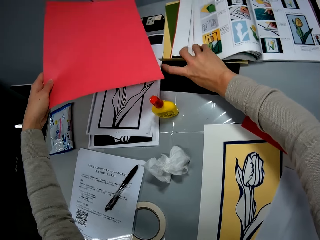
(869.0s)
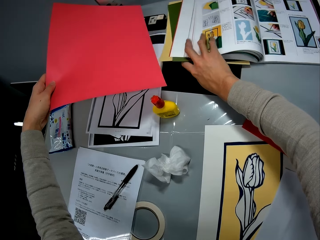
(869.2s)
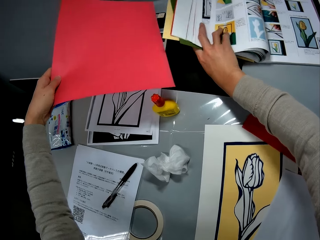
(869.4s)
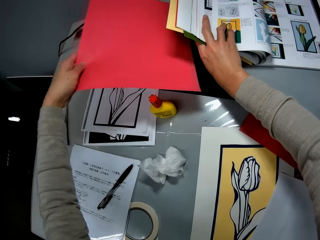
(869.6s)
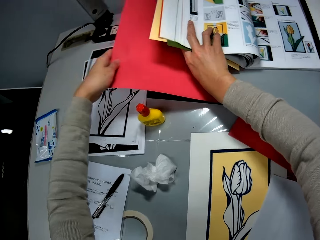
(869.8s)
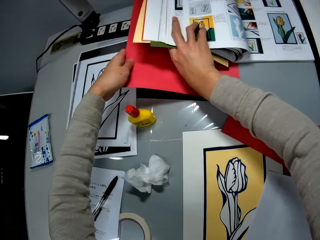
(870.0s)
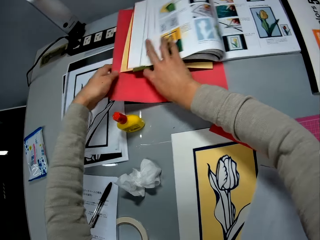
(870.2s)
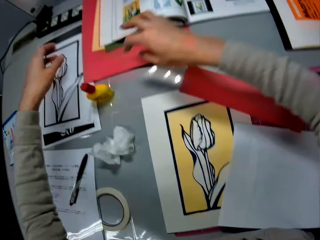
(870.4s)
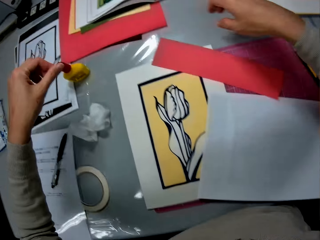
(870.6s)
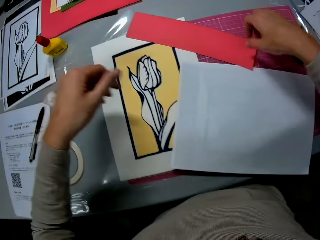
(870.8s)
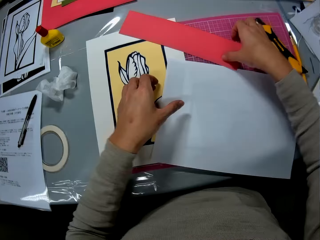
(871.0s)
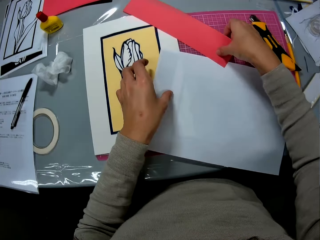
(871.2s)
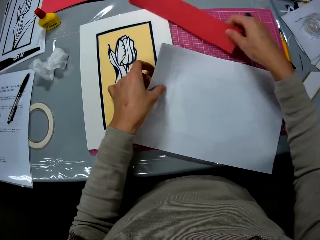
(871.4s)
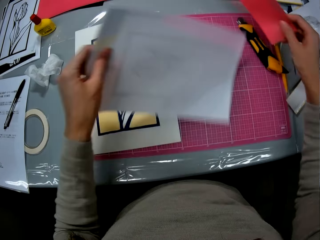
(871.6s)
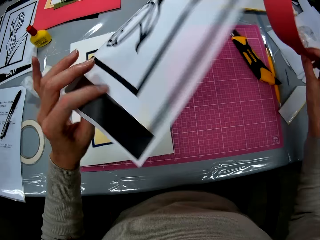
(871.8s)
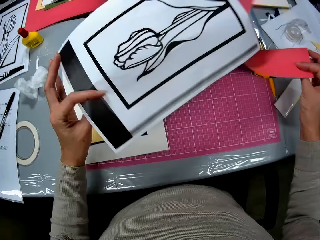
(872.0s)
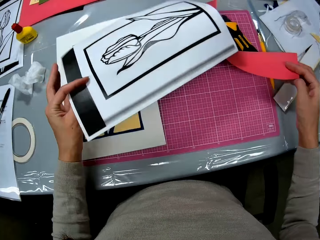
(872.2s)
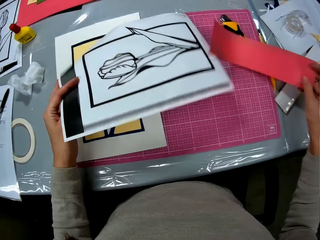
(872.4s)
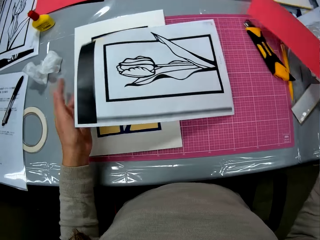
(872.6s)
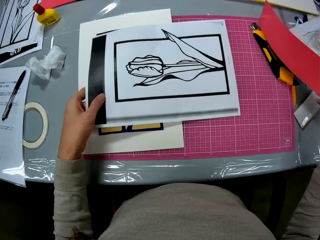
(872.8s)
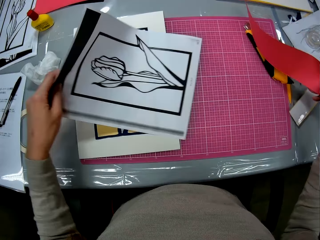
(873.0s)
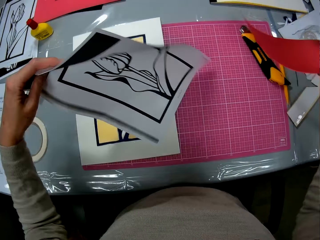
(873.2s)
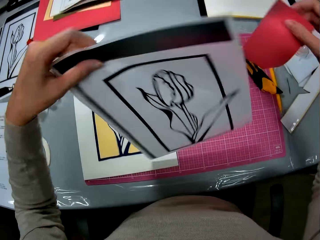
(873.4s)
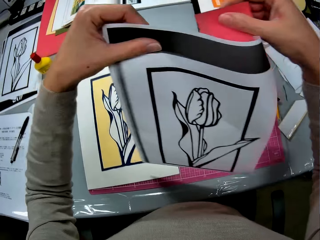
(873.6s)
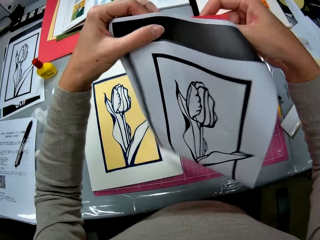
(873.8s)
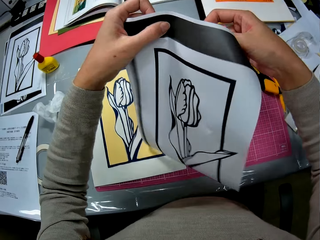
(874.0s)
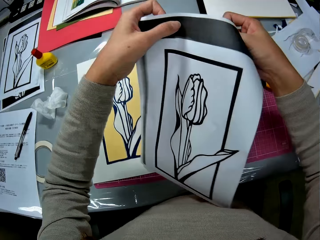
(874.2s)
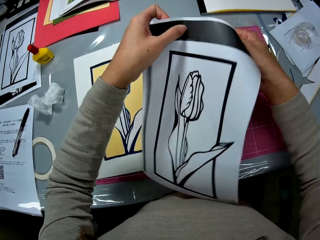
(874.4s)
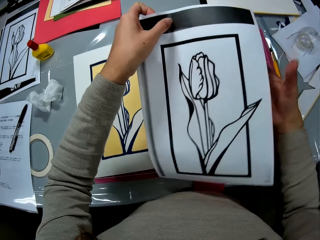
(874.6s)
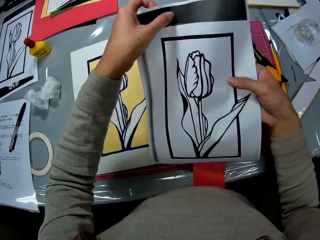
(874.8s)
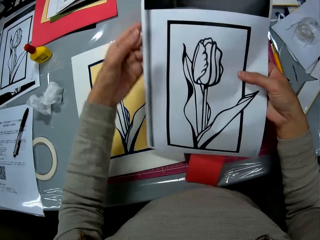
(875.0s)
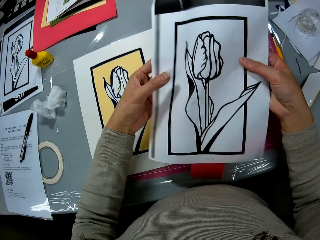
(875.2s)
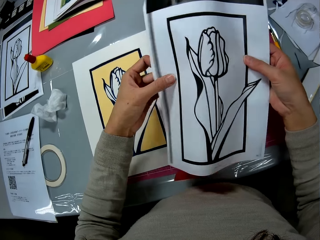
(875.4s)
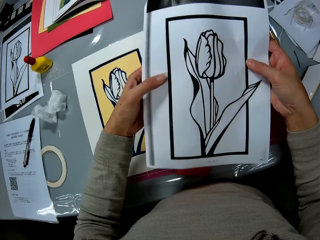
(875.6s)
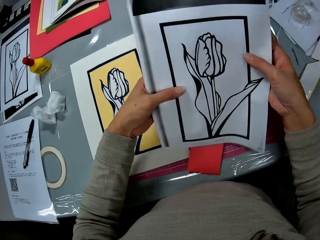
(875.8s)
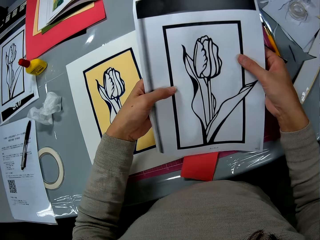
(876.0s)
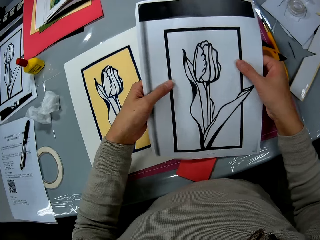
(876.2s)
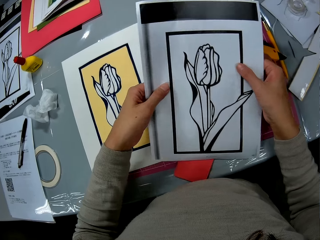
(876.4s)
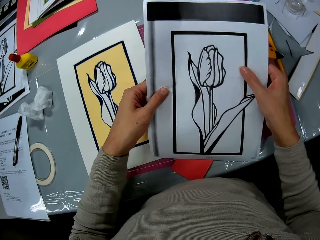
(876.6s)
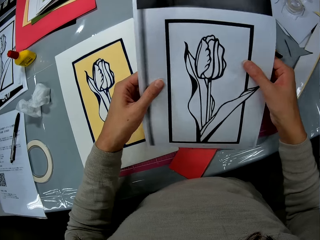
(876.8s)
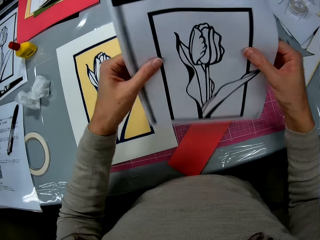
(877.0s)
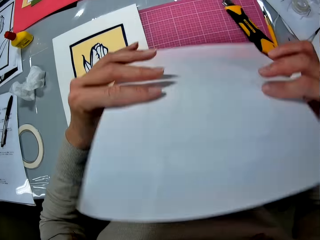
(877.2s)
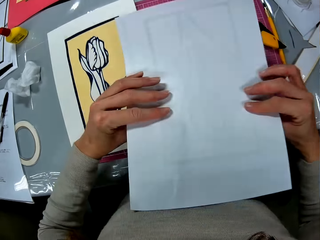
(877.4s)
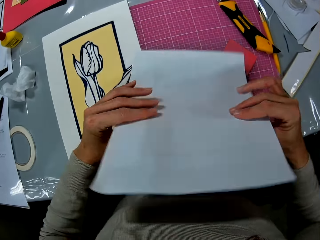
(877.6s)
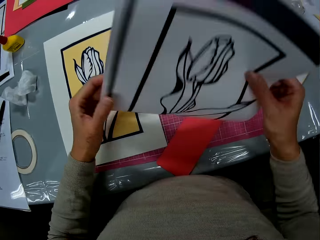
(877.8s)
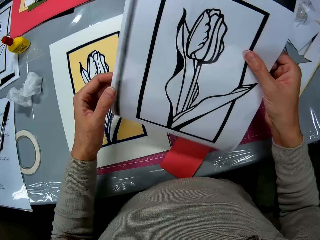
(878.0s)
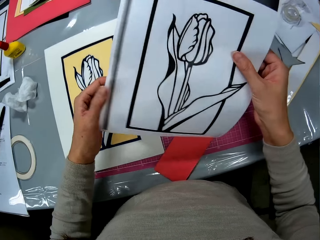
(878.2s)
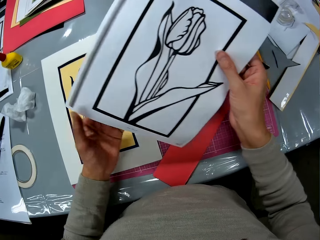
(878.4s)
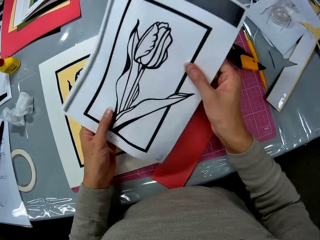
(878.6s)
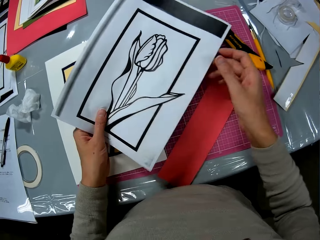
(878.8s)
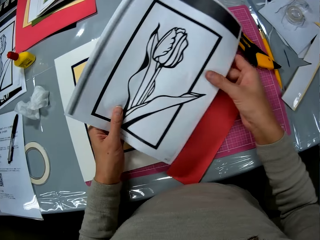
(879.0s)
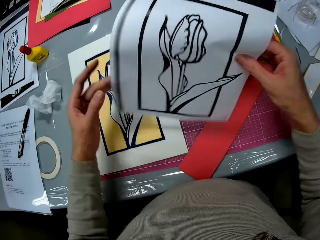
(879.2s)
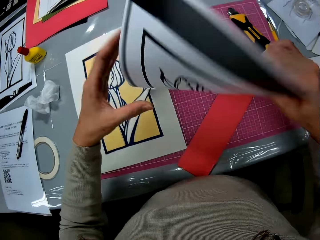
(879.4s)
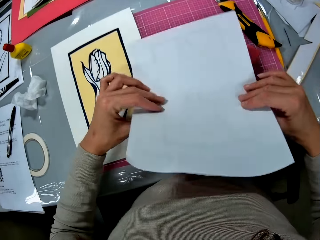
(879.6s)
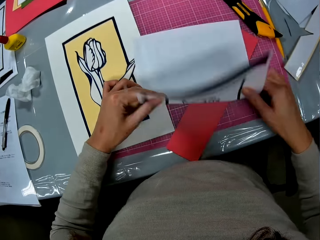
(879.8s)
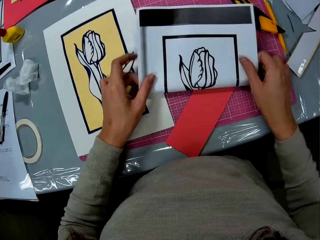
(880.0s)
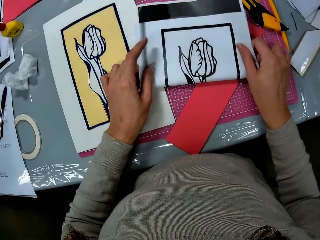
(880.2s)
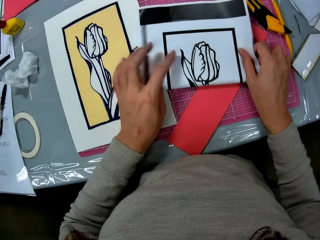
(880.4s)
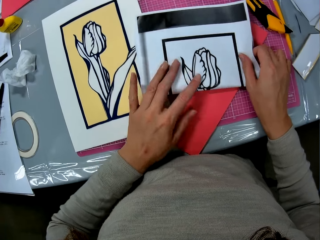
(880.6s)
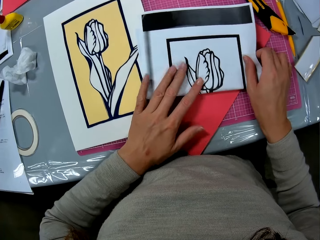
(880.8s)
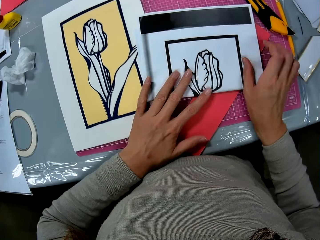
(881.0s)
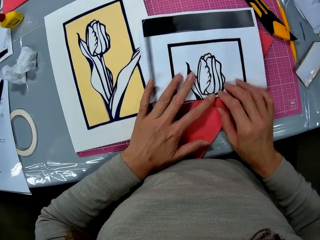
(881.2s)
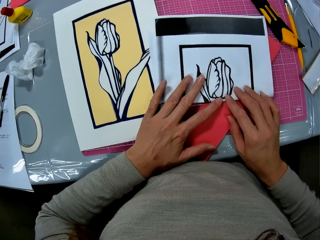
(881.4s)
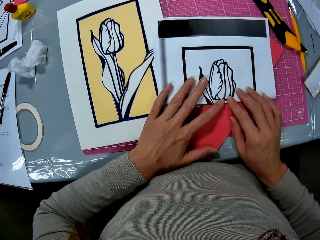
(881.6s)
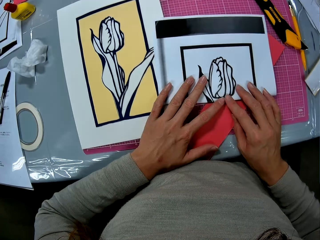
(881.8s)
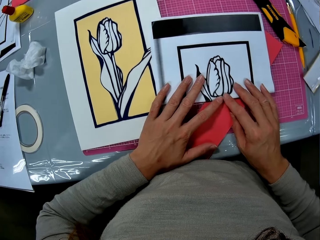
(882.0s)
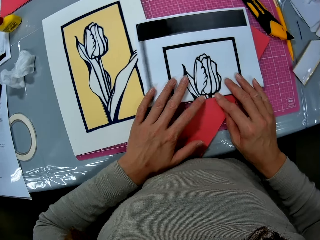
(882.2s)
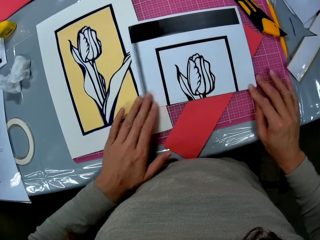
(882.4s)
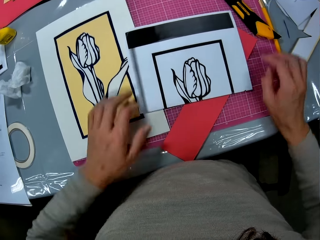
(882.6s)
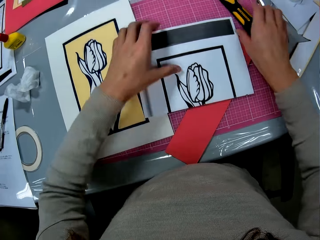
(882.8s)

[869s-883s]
The camera wearer lowers the cardboards and textbook in her right hand on the colored sheet of paper. She picks up the colored cutout on the cutting mat with her right hand and the flower printed paper with her left hand. She flips the colored cutout in her right hand and the flower printed paper in her left hand on the cutting mat. She laps the flower printed paper over the colored cutout. She drops the colored cutout on the cutting mat. She puts the paper and the manila paper together. She flips the flower printed paper in her hands. She folds the flower printed paper on the cutting mat with both hands.

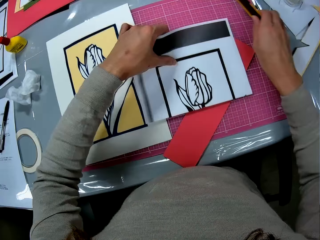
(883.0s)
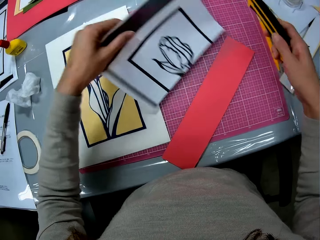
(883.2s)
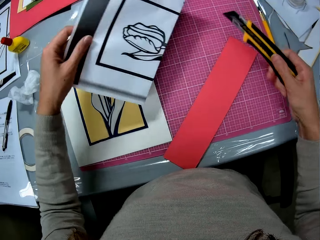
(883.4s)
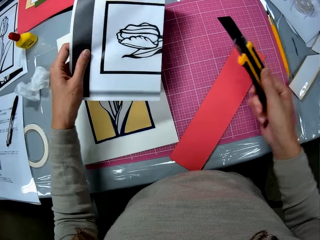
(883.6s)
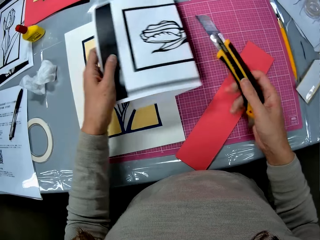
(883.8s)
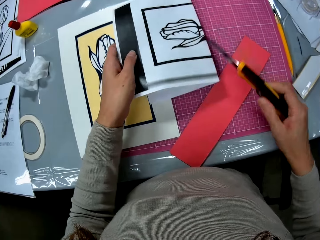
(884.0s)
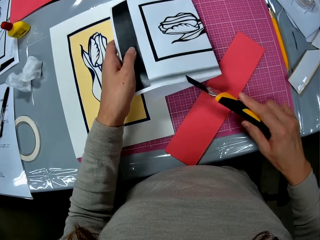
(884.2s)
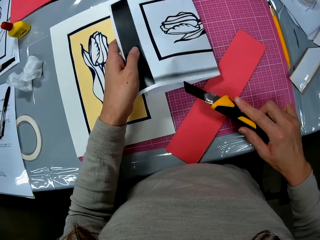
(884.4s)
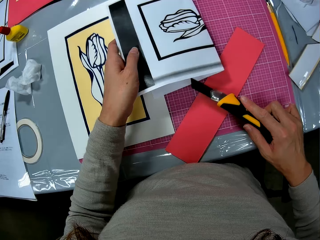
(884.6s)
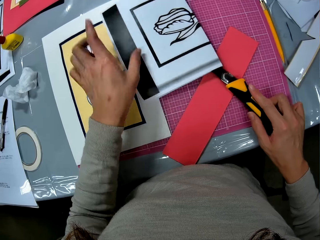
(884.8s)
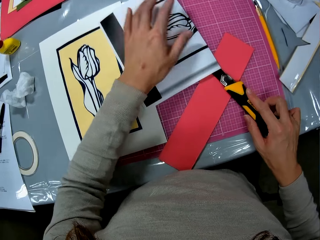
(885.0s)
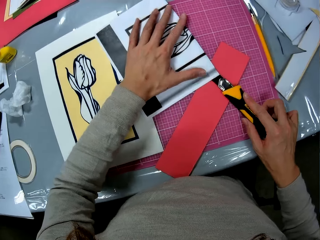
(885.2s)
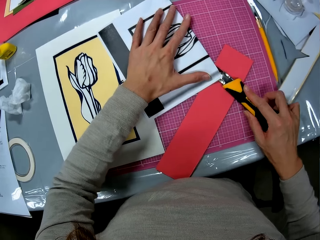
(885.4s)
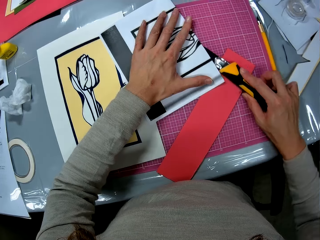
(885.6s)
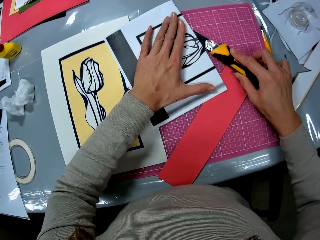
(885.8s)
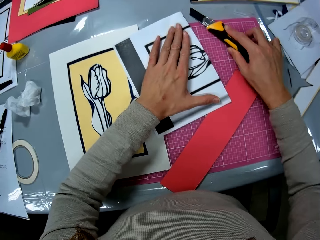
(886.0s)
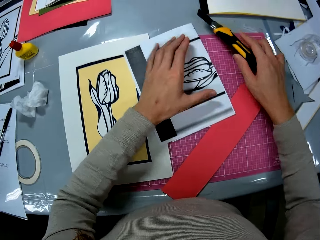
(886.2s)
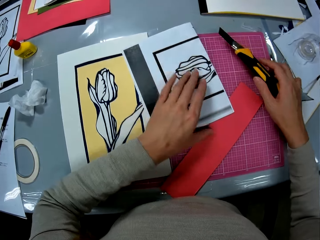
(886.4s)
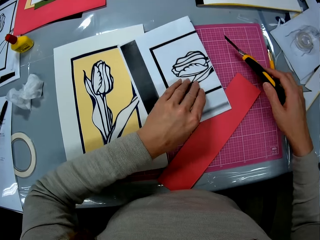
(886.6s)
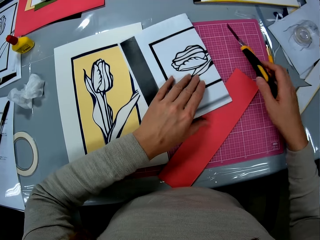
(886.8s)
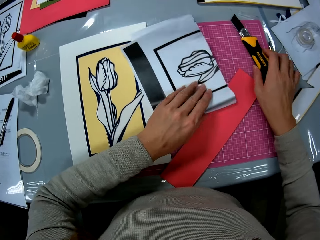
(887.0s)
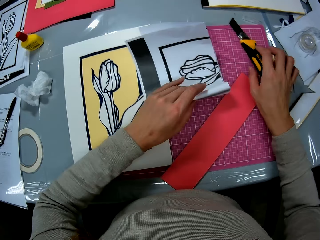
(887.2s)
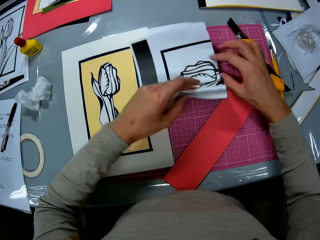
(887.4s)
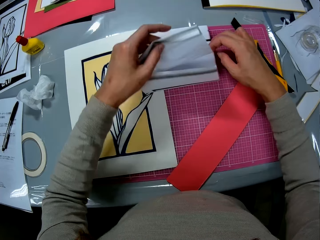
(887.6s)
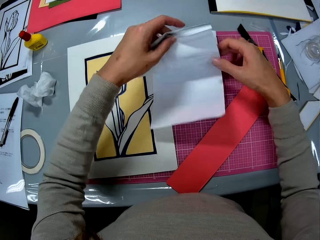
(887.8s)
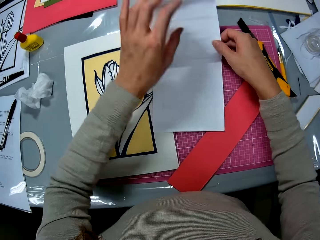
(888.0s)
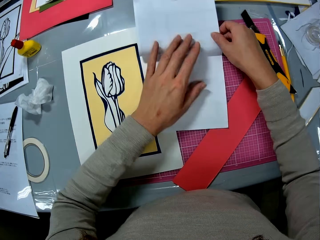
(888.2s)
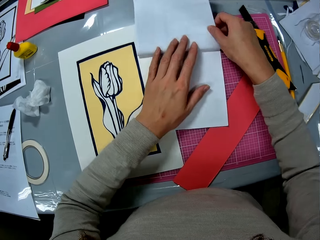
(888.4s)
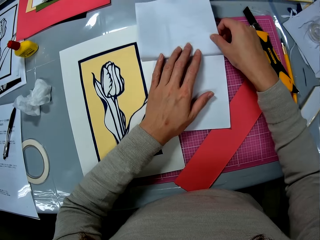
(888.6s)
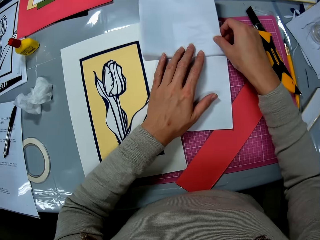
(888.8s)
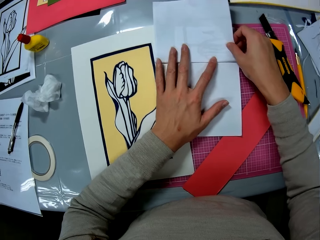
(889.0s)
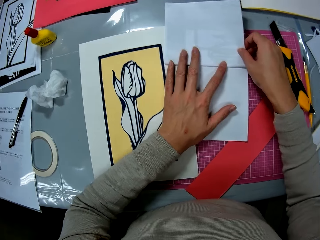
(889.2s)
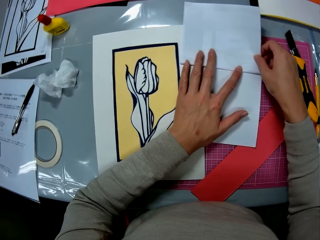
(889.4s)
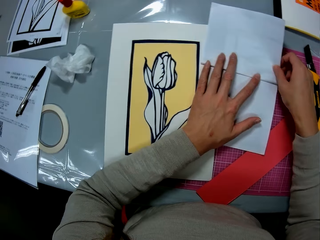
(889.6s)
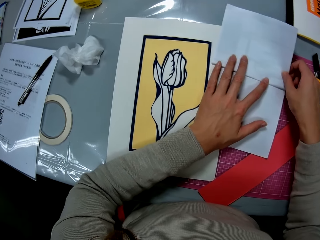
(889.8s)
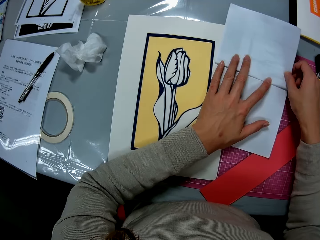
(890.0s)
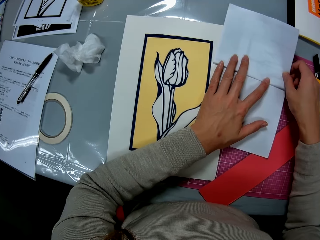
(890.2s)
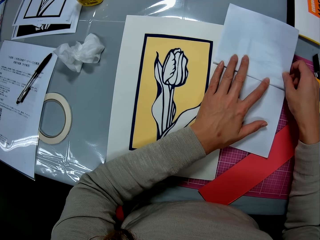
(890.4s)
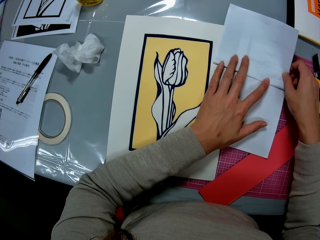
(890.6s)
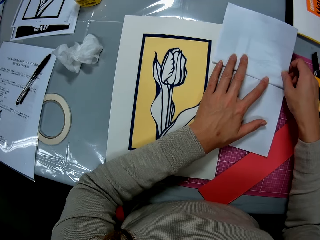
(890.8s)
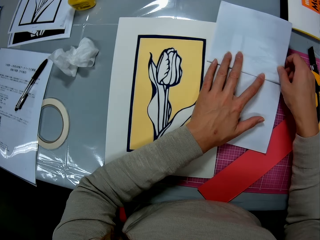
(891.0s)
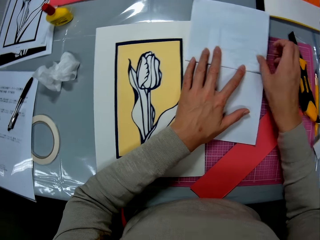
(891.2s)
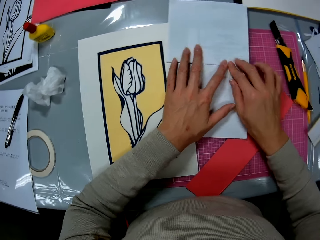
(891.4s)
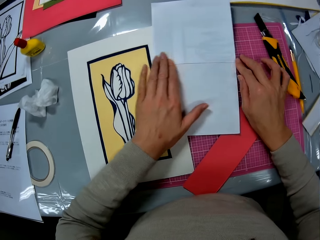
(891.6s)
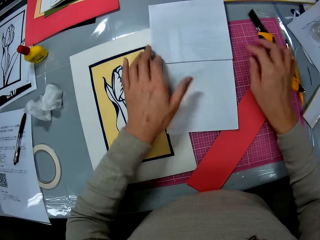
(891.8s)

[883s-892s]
The camera wearer picks up the retractable knife on the cutting mat with her right hand. She picks up the folded flower printed paper with her left hand. She pushes out the blade of the retractable knife in her right hand. She cuts the flower printed paper with the retractable knife in her right hand. She puts the retractable knife in her right hand on the cutting mat. She folds the cut part of the flower printed paper.
